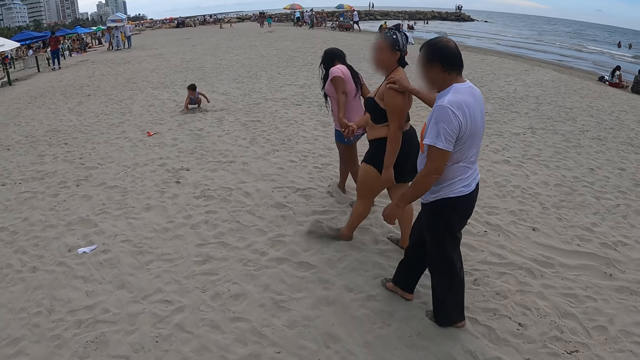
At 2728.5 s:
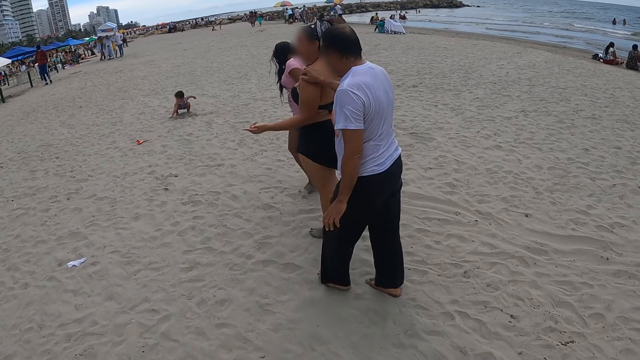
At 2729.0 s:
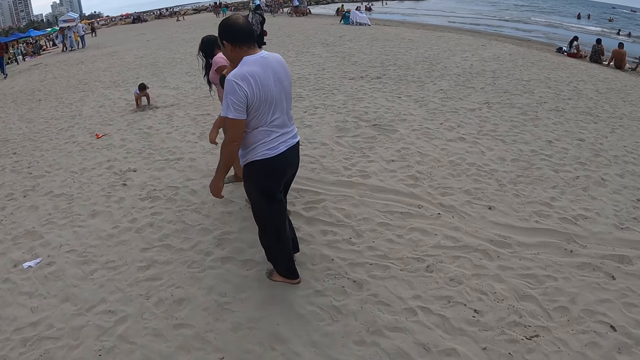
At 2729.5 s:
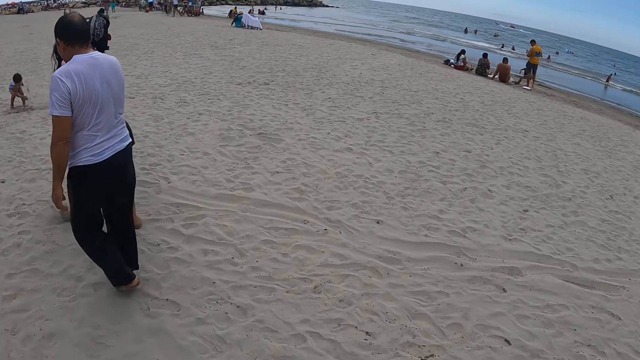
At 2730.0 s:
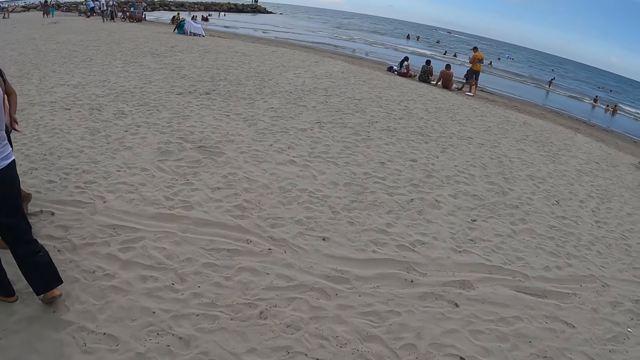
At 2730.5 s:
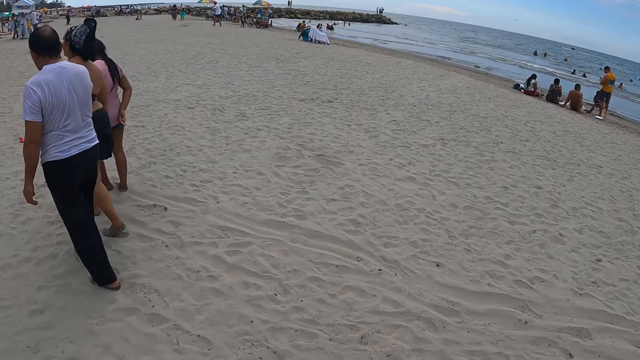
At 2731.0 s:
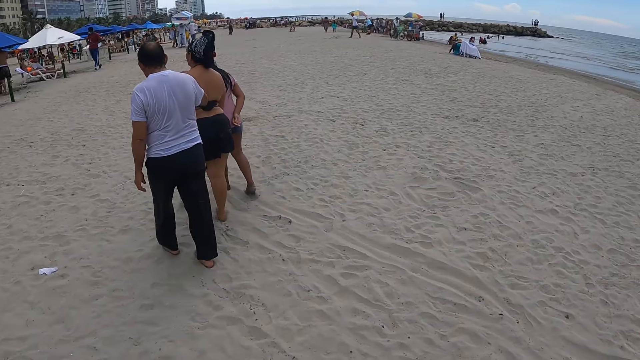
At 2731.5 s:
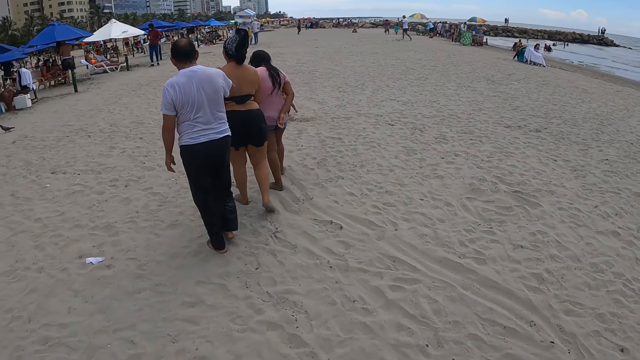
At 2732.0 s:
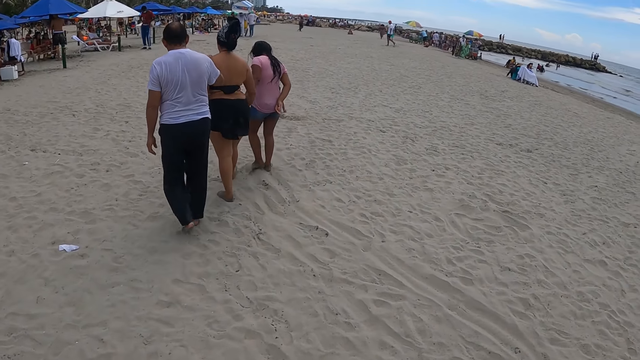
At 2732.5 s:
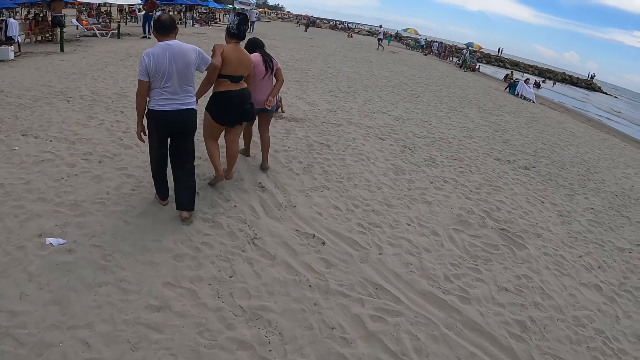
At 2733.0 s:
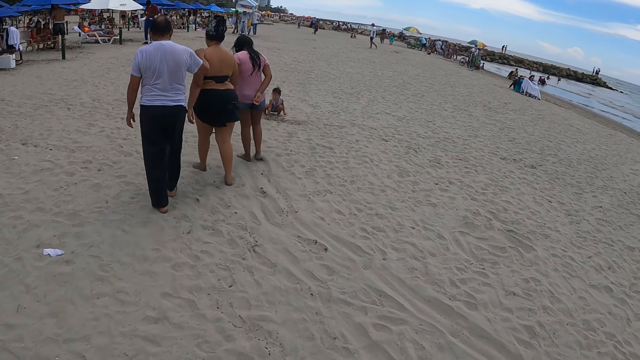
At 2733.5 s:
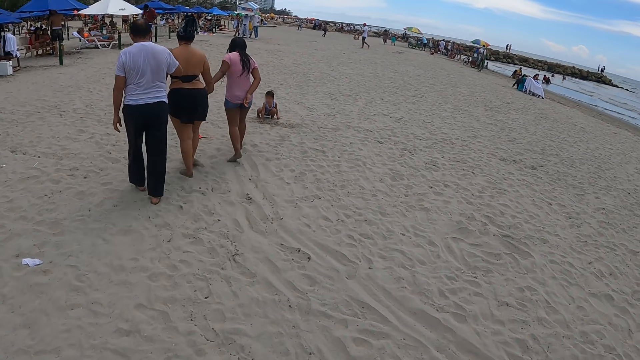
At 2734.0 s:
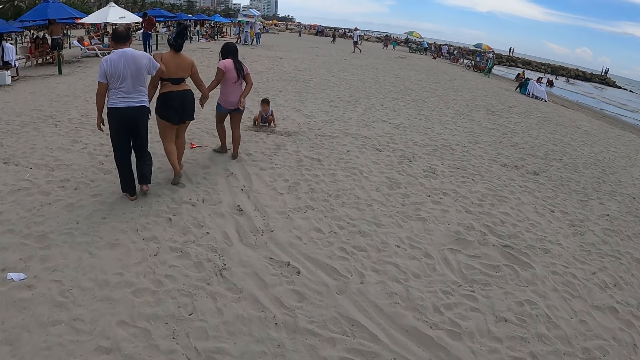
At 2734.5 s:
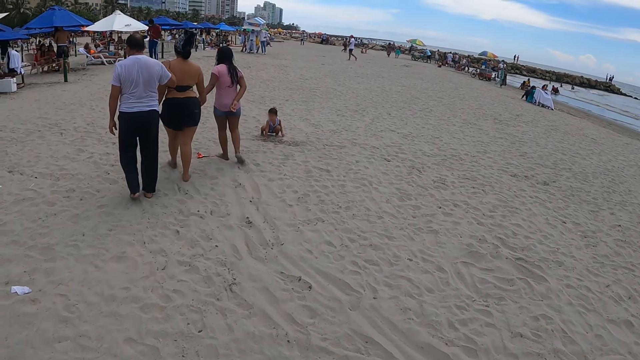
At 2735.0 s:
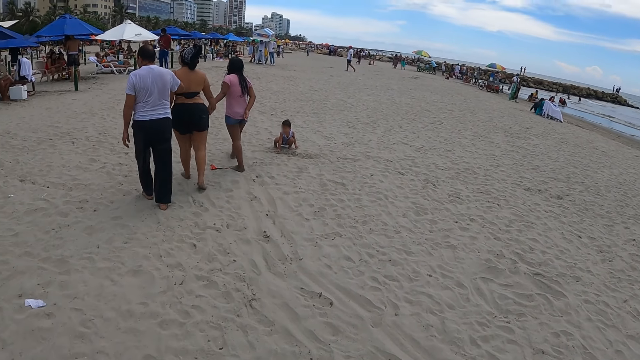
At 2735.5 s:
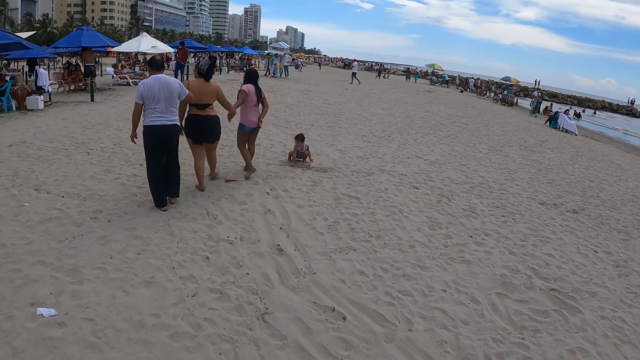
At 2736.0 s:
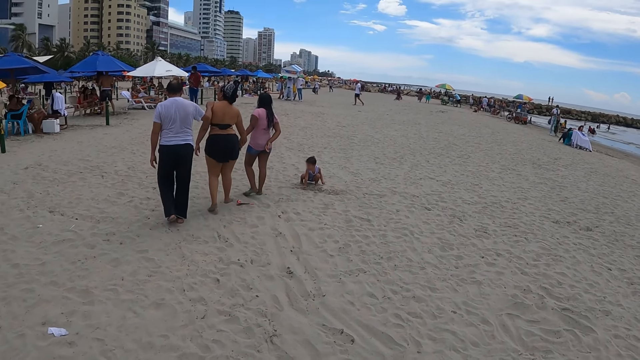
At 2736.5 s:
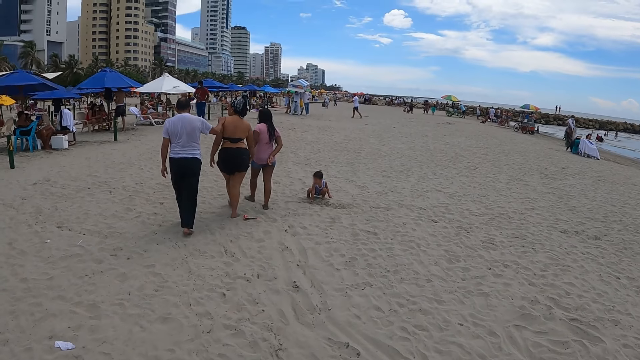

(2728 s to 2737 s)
The camera wearer stares on the sand beach.

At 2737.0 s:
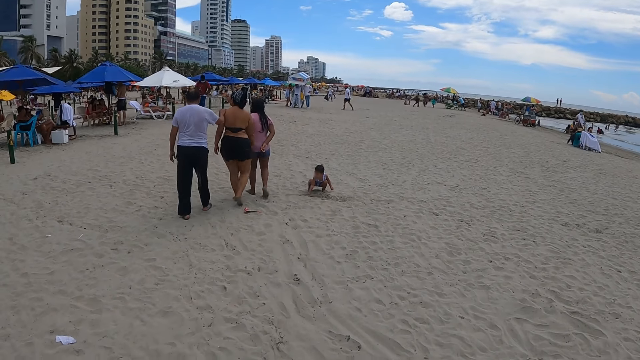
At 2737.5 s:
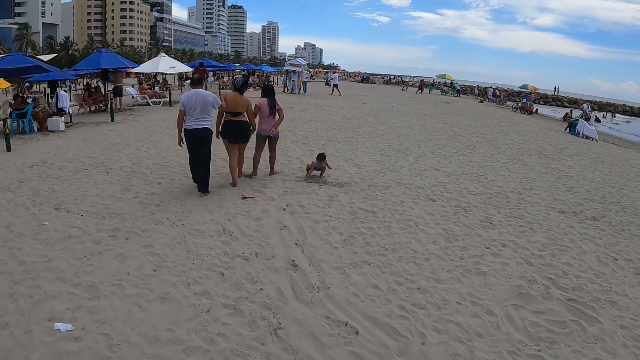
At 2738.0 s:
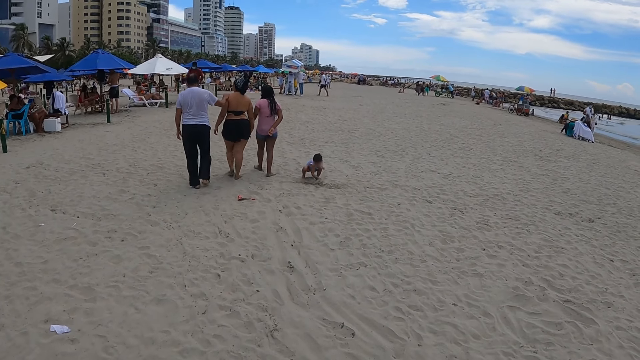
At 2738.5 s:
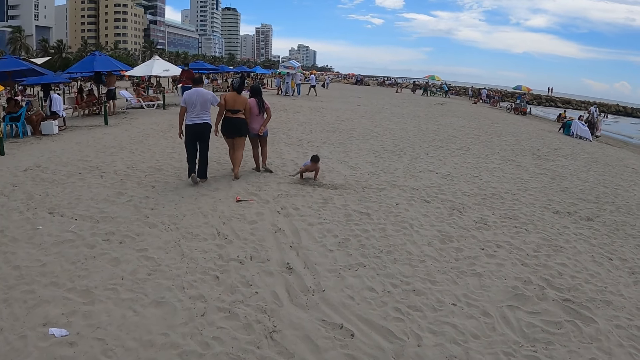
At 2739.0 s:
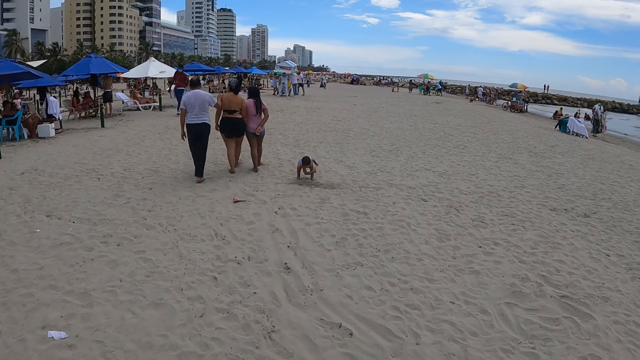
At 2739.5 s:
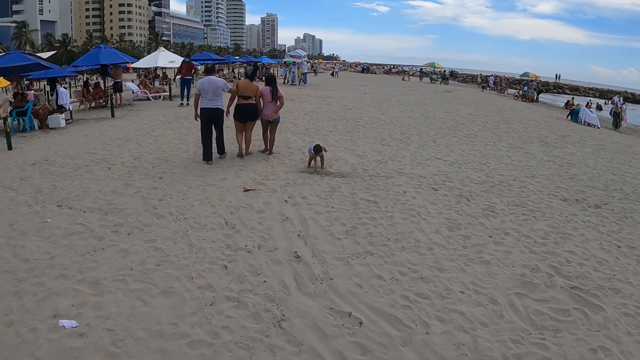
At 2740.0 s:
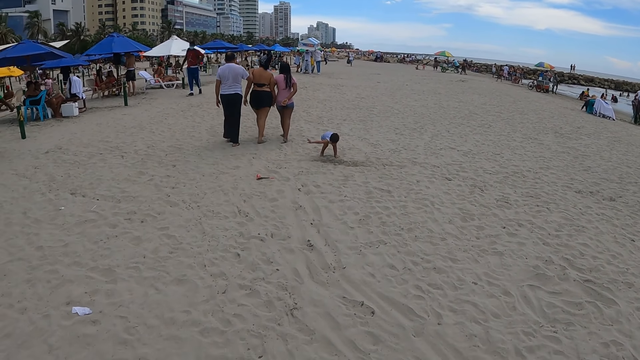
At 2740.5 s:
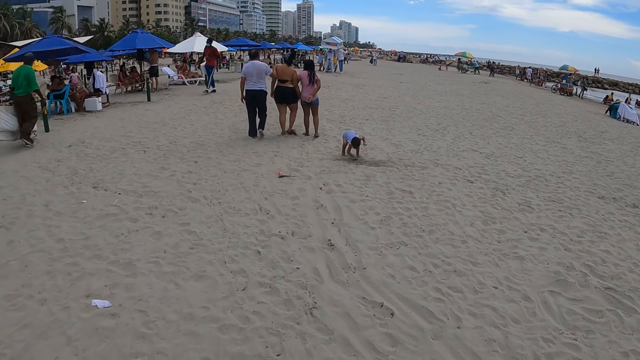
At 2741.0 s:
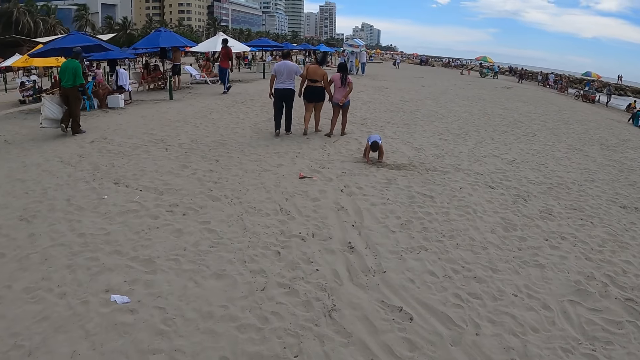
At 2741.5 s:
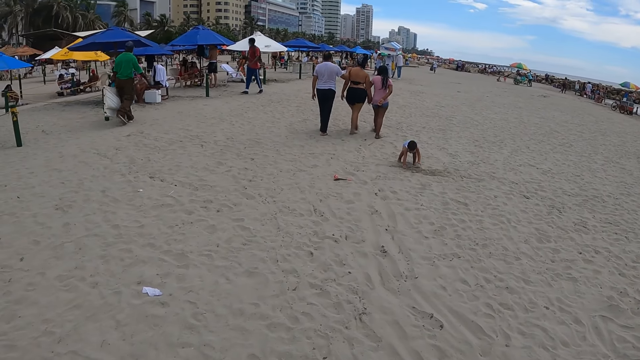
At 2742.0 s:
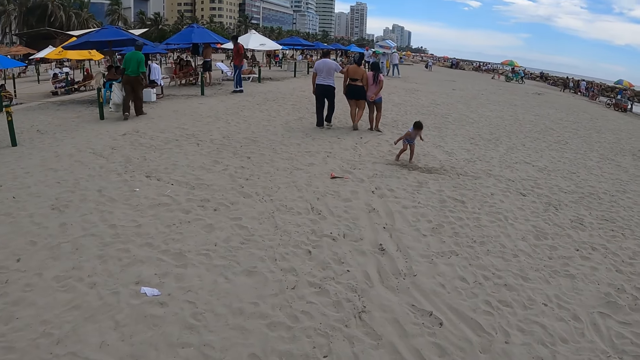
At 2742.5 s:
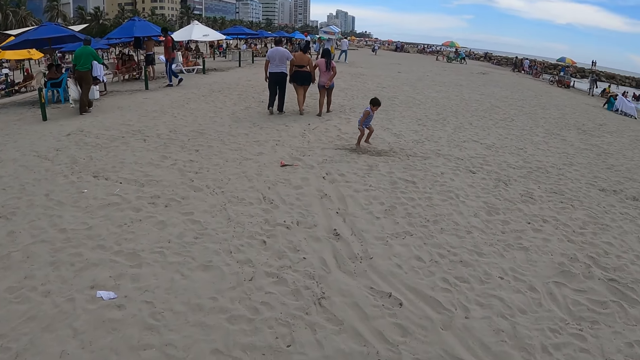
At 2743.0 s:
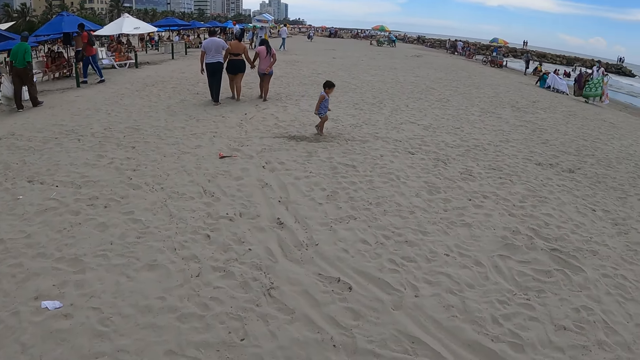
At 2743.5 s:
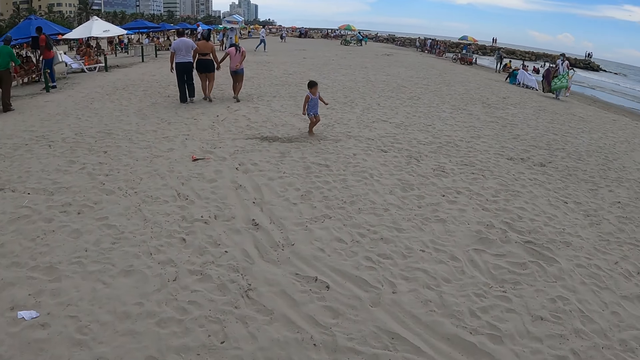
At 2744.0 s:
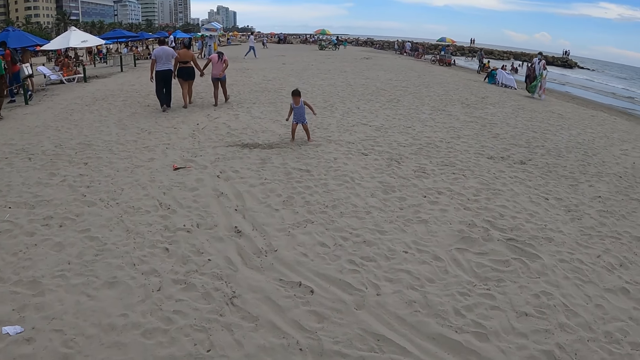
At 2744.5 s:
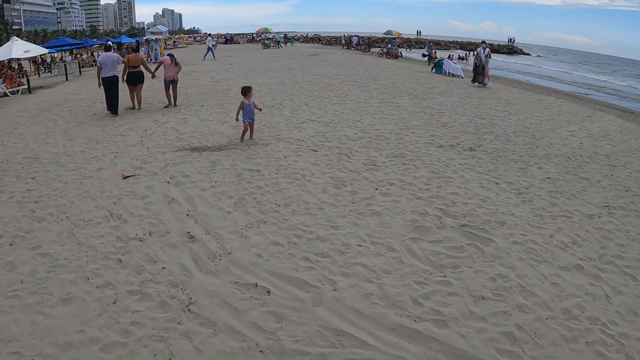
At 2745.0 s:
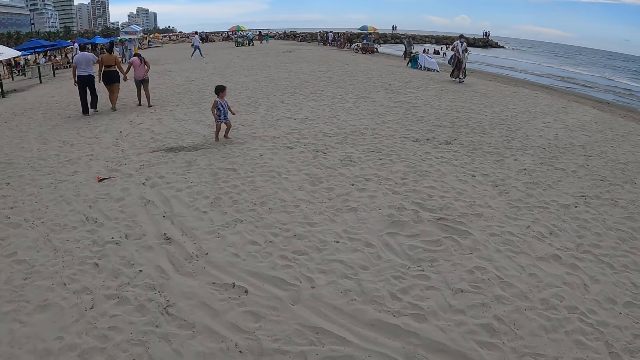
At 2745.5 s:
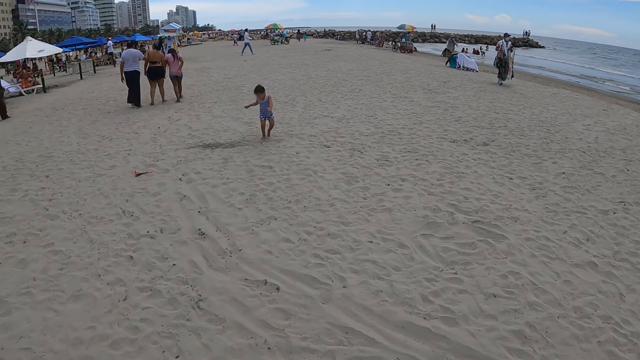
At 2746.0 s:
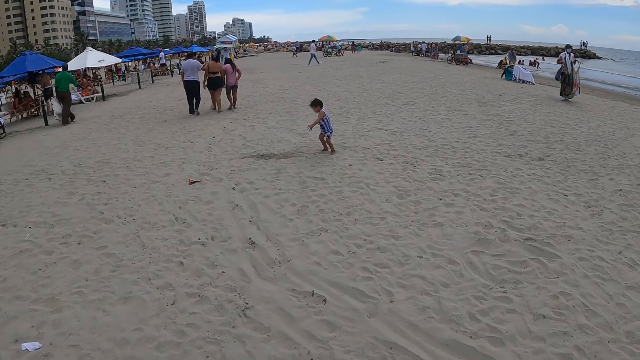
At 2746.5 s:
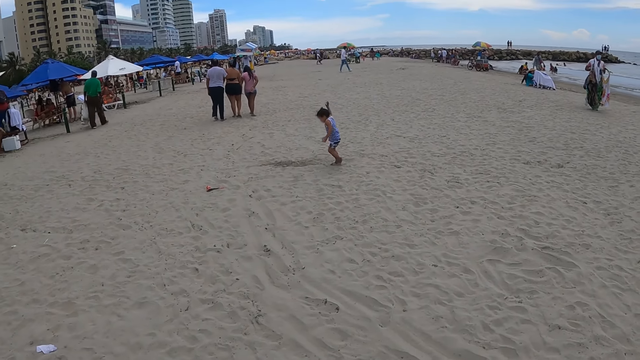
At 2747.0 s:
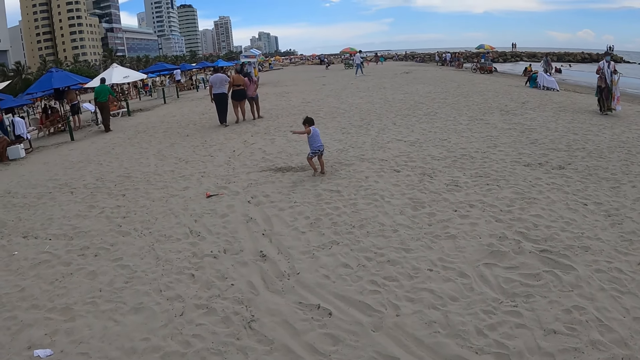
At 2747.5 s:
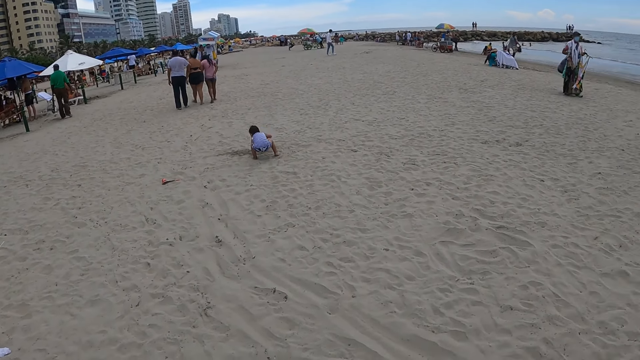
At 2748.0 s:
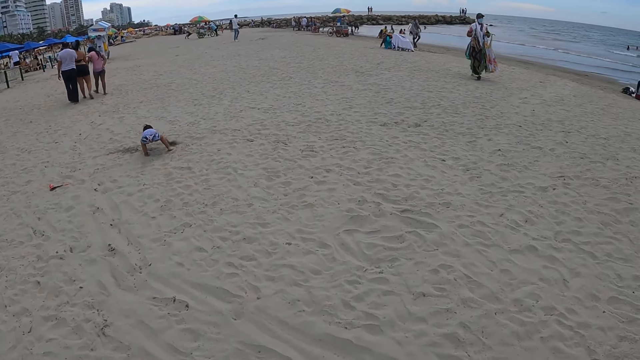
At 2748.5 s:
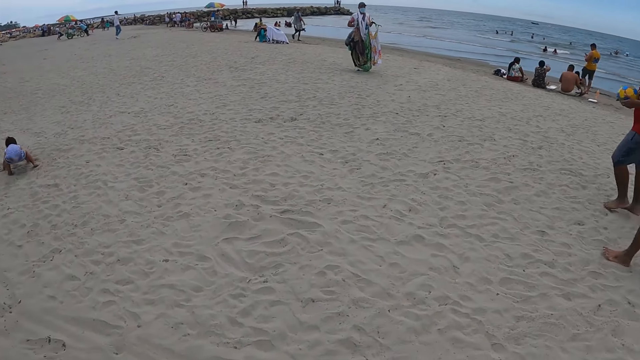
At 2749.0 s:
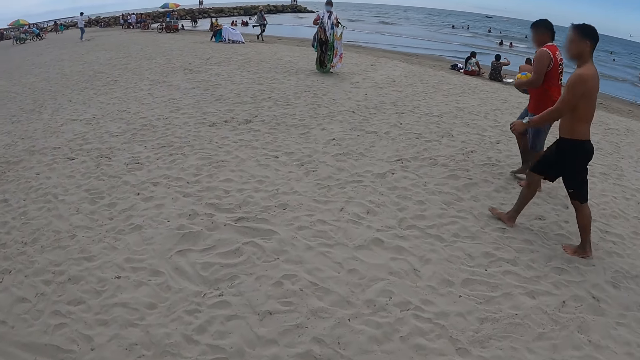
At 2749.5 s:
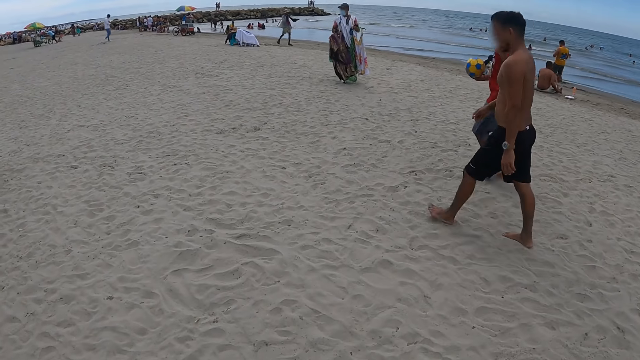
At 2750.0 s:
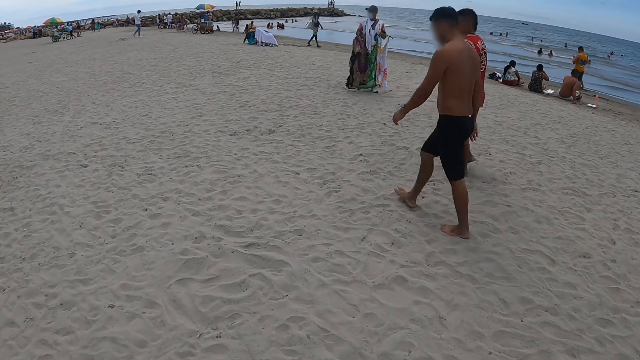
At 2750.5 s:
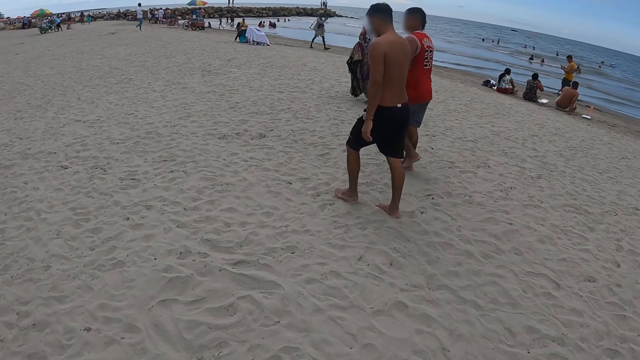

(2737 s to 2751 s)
A person walks on the sand beach.
